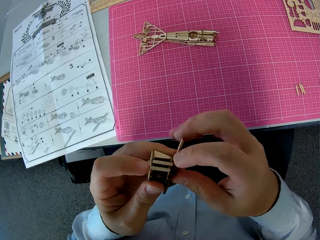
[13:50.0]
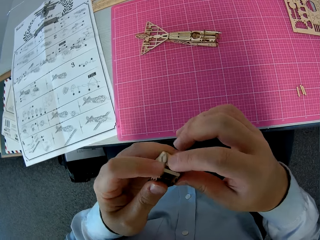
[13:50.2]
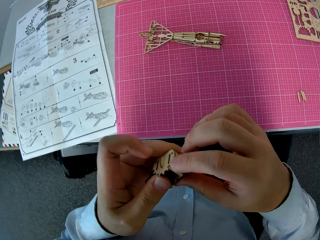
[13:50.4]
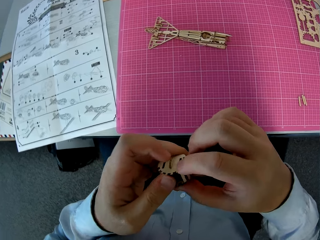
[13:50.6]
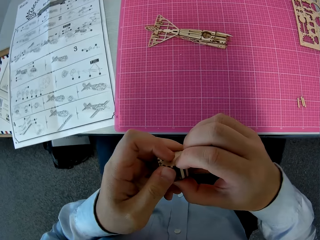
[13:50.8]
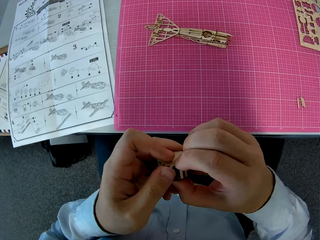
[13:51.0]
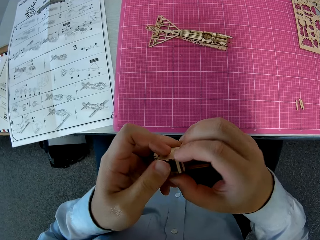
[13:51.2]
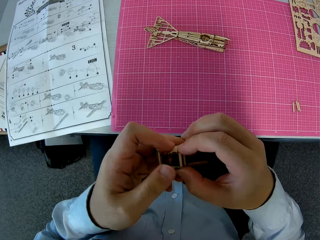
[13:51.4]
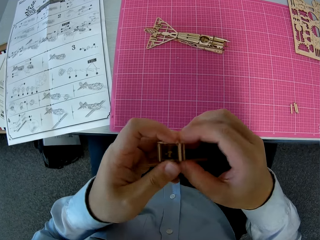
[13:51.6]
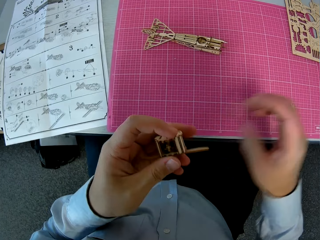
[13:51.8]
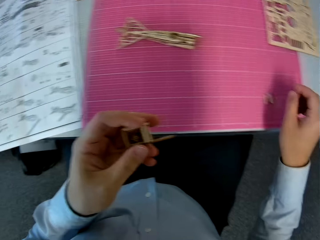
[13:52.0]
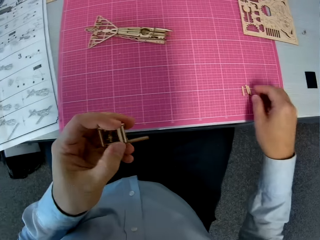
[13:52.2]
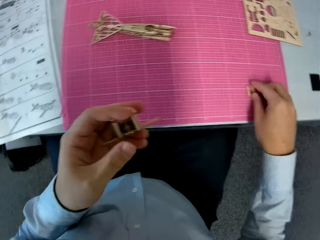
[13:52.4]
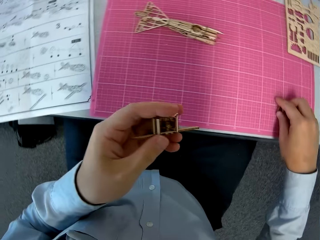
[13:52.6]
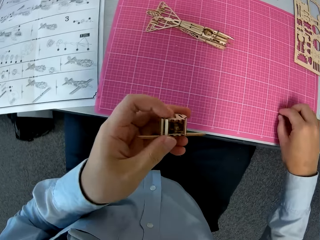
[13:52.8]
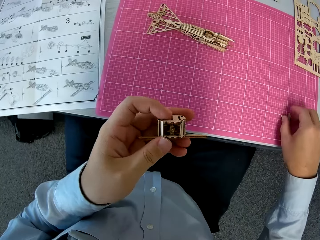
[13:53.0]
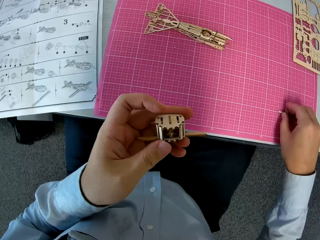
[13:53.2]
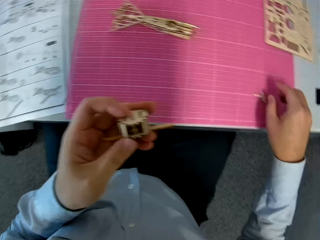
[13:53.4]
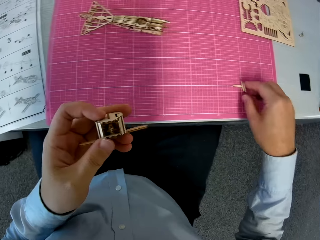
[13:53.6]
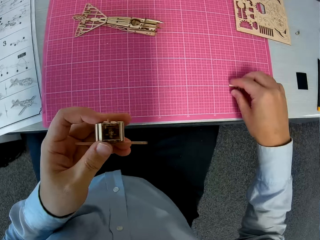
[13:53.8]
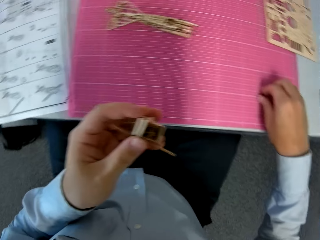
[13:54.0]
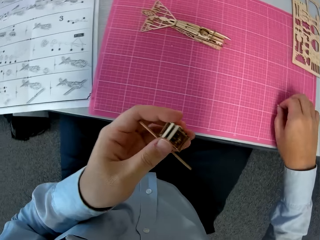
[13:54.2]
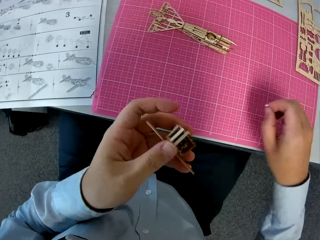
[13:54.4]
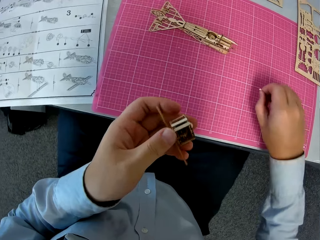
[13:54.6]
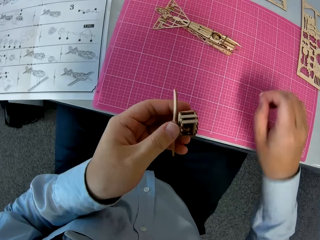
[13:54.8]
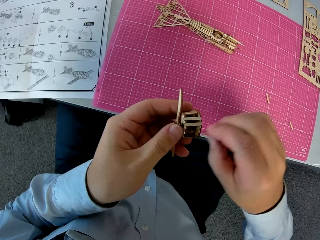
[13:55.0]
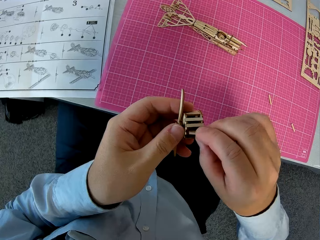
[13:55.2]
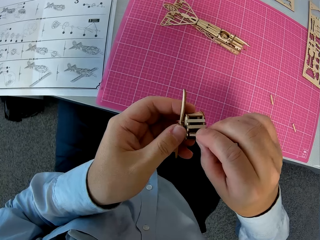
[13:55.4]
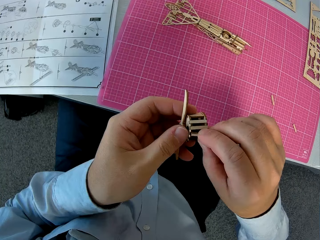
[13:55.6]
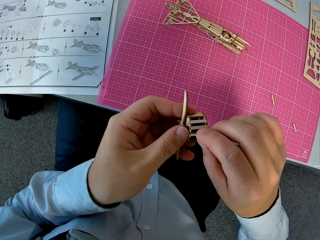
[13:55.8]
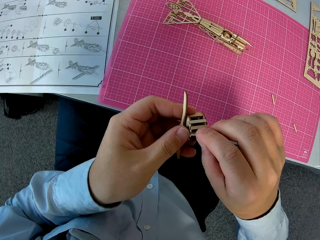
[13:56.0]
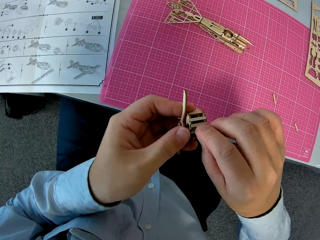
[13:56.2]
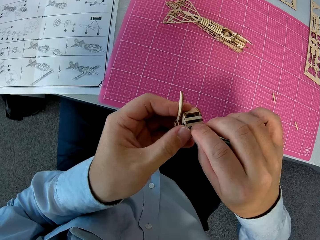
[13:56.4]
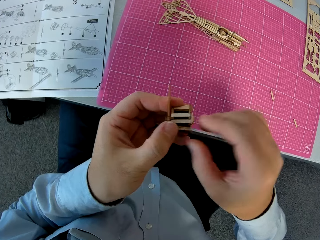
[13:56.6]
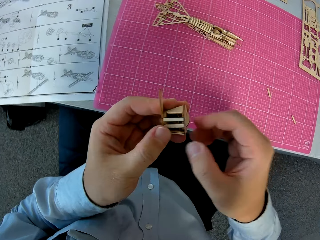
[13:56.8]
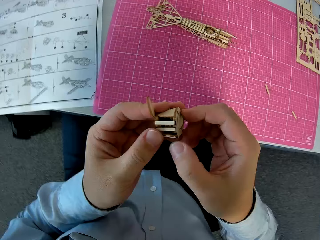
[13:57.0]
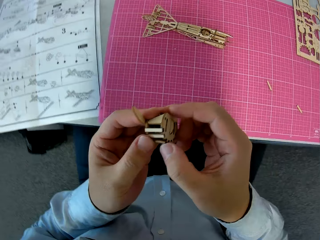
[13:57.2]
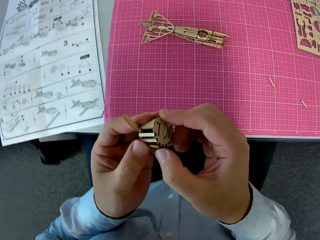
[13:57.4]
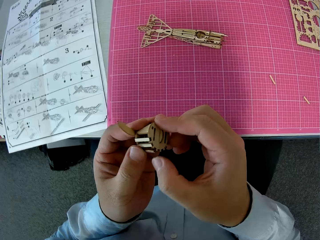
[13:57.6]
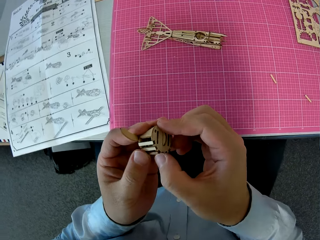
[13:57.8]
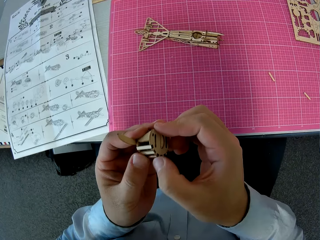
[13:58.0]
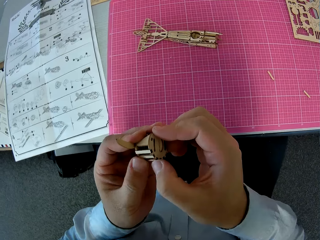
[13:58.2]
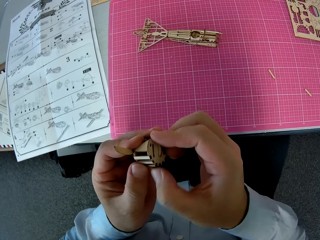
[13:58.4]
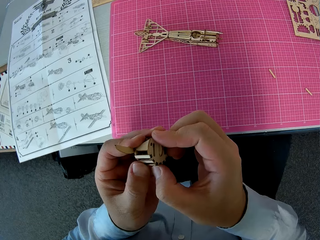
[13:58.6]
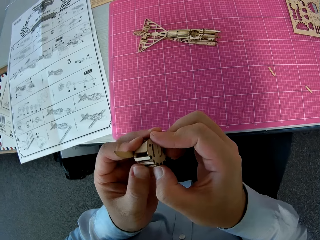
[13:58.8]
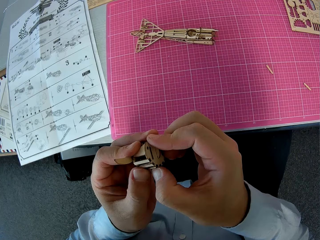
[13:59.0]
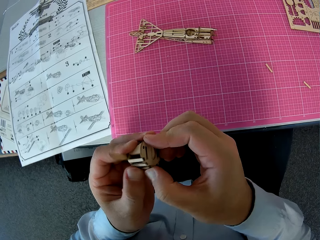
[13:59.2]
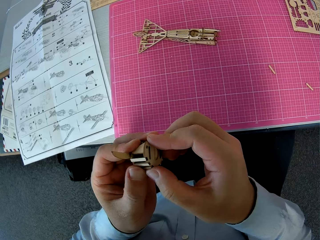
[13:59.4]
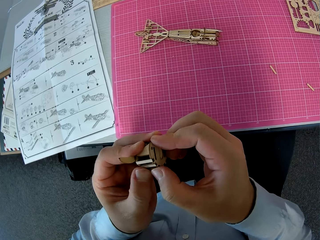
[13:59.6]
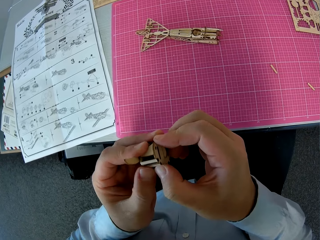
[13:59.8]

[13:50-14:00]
The camera wearer picks up another wooden piece from the cutting sheet. They attach the wooden piece to the assembled wooden pieces.

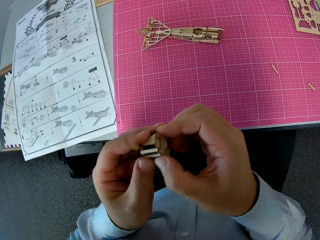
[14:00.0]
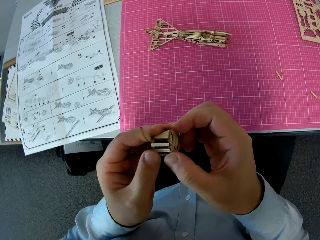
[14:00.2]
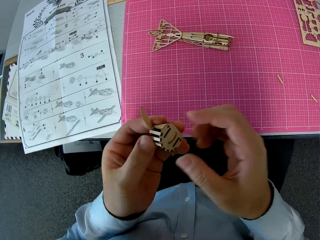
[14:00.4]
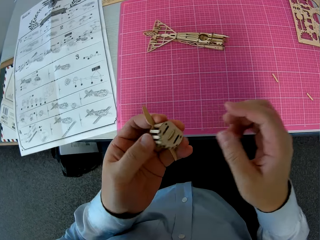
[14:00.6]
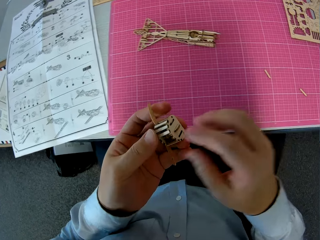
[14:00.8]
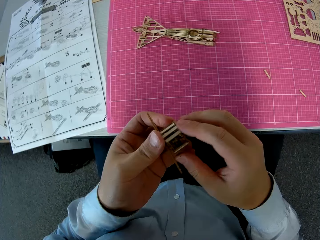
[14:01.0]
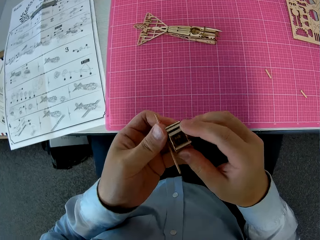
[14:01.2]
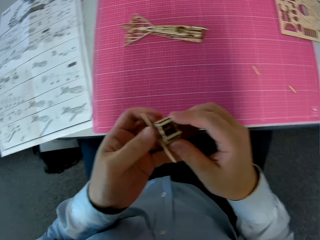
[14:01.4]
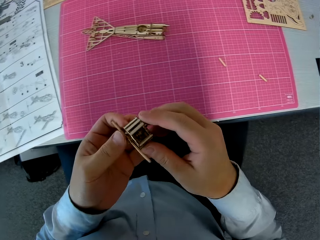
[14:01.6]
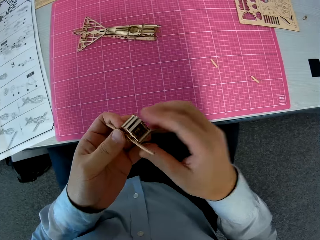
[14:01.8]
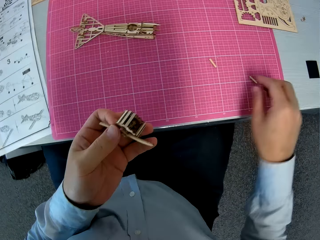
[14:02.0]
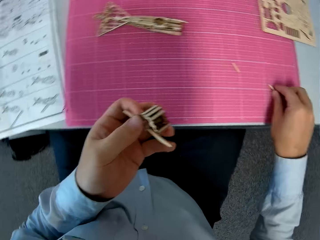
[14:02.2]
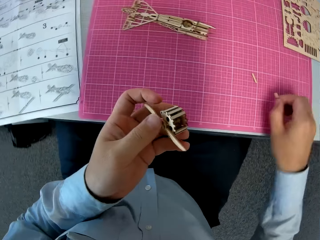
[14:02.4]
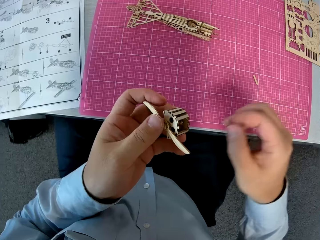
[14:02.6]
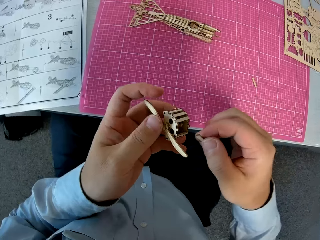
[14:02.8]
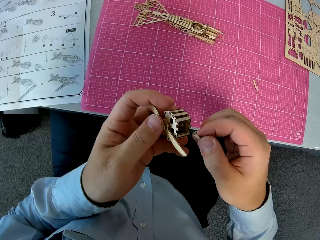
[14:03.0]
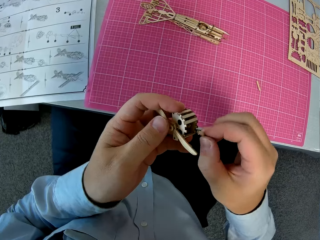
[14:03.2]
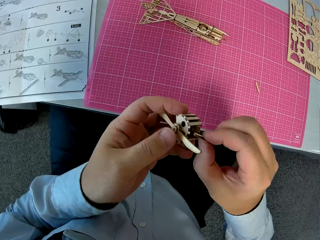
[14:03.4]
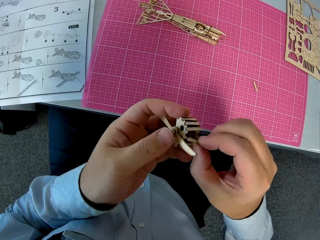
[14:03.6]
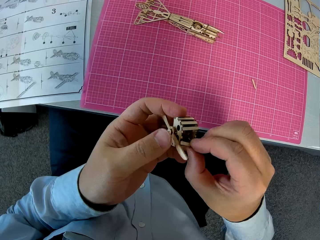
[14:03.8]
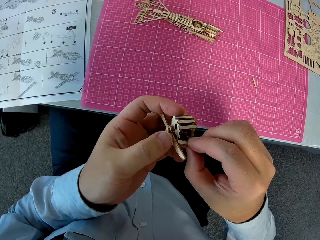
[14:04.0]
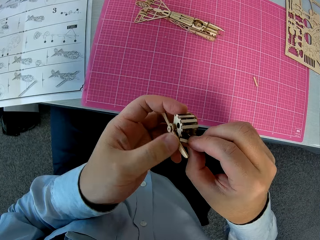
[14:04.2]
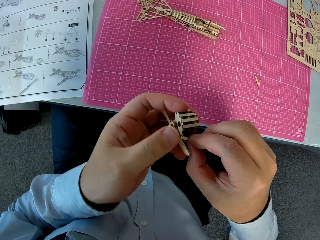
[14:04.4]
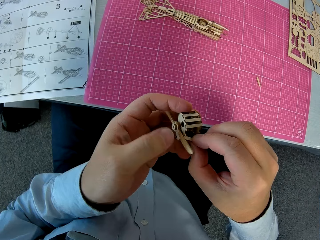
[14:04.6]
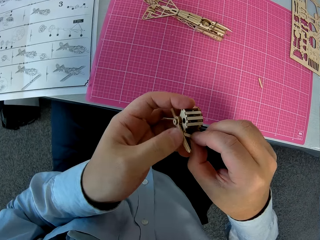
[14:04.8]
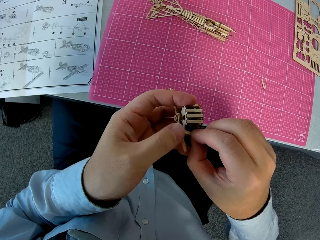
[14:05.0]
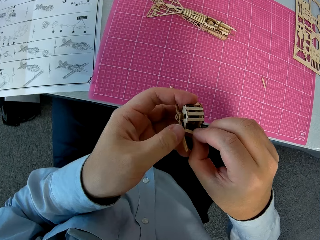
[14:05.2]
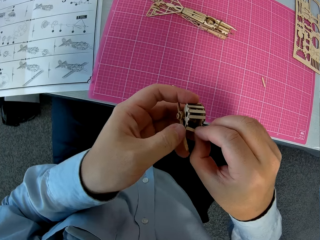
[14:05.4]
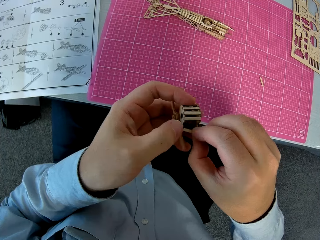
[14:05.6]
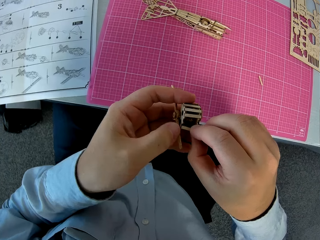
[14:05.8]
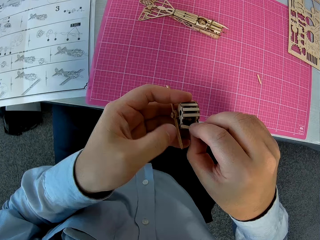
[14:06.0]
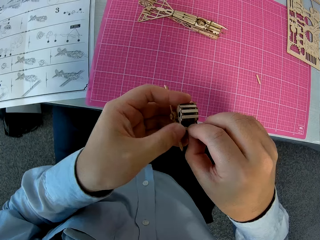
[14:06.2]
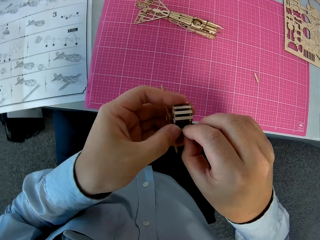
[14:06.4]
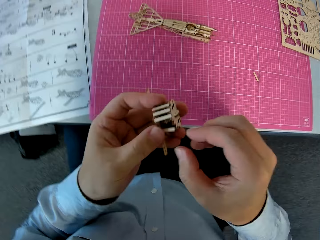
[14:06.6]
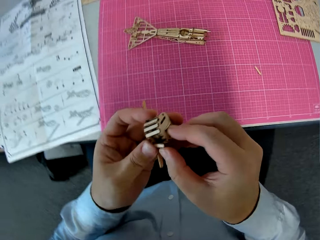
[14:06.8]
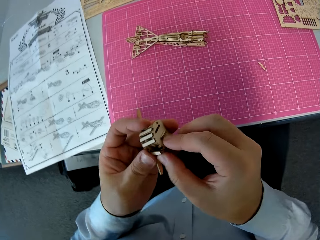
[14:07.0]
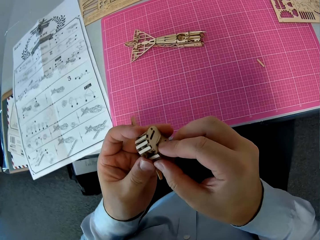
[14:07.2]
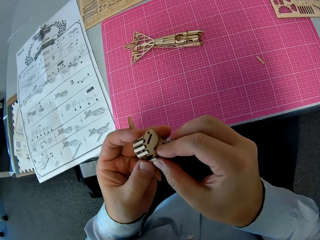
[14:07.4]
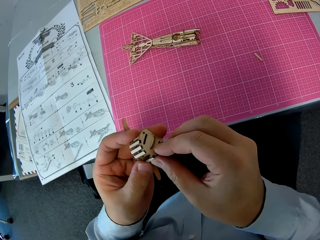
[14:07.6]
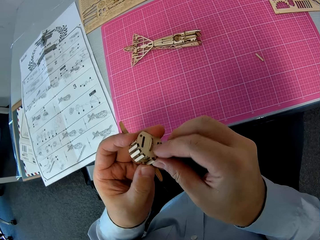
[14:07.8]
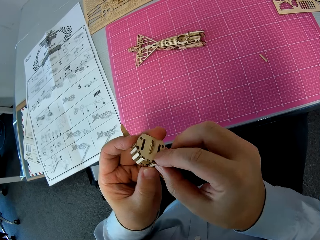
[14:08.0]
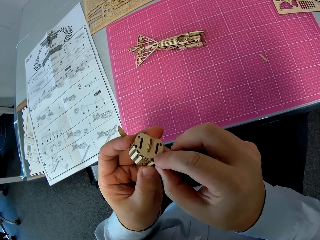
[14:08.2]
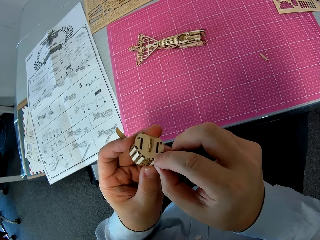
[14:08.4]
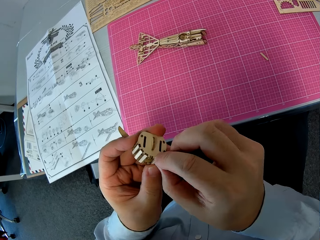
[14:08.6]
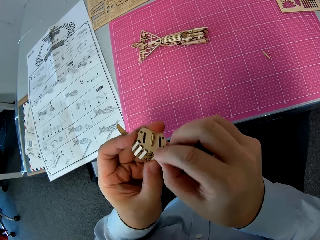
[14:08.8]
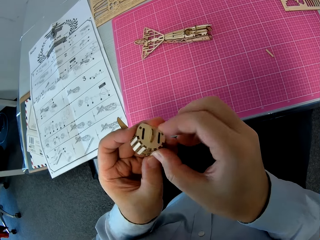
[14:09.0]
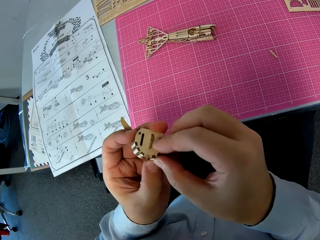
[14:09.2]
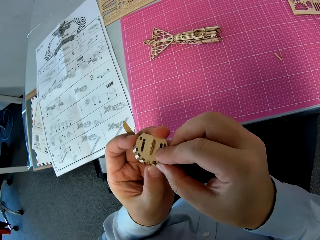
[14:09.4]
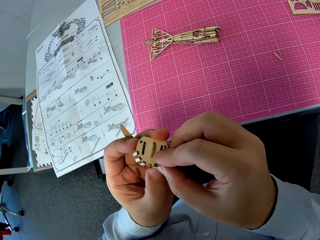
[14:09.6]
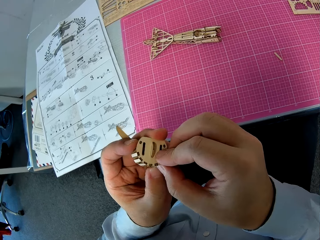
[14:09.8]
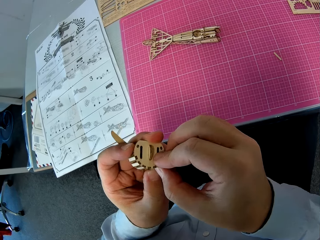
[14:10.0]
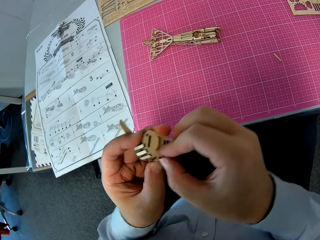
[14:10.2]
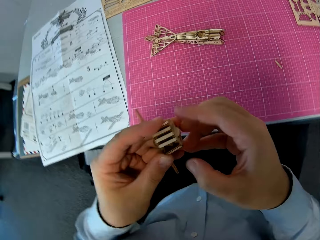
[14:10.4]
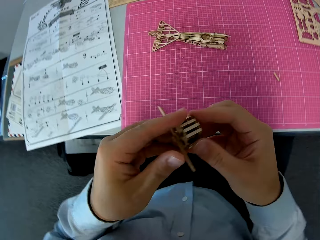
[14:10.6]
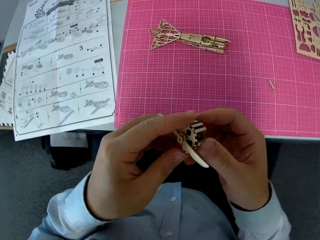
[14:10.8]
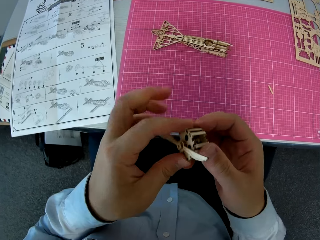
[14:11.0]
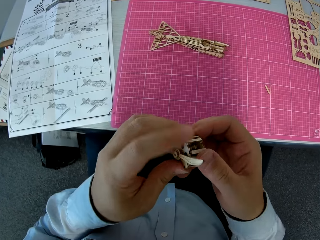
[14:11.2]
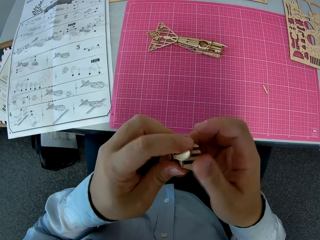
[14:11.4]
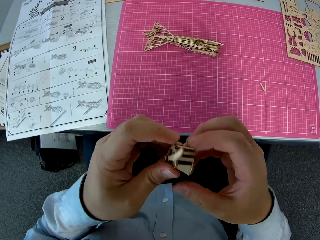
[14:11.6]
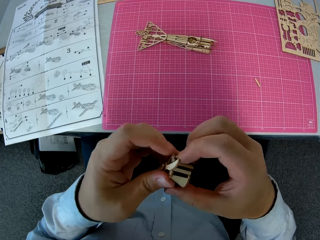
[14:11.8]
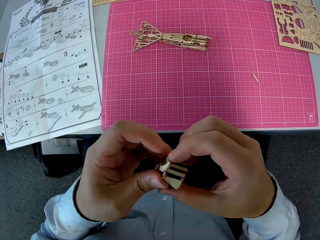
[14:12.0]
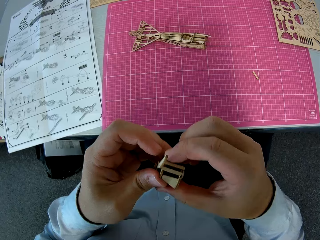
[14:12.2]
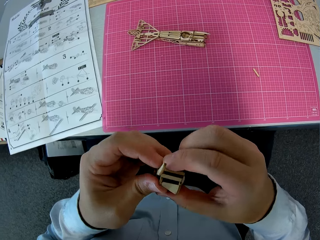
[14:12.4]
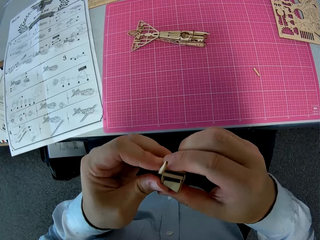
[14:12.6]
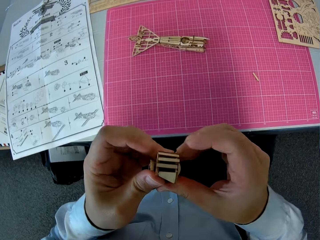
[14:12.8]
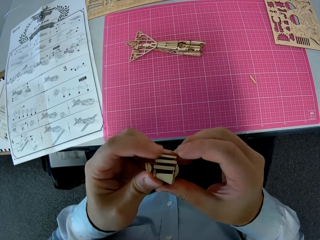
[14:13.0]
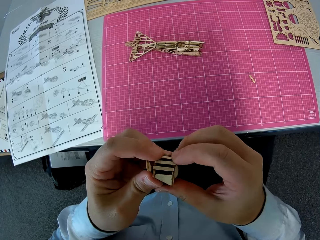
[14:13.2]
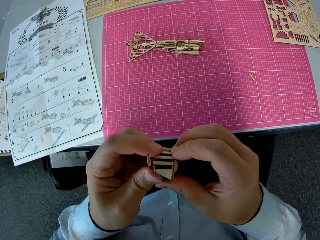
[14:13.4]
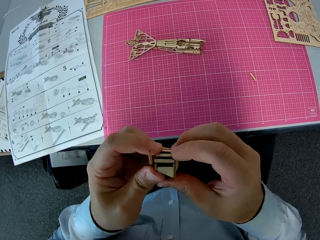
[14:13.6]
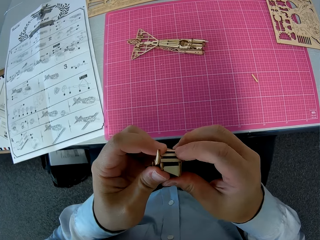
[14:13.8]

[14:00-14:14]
The camera wearer picks up another wooden piece from the cutting sheet. They attach the wooden piece to the assembled wooden pieces.
